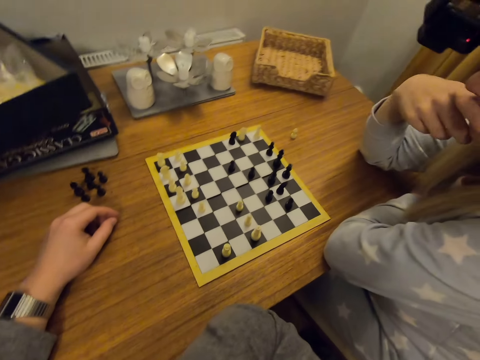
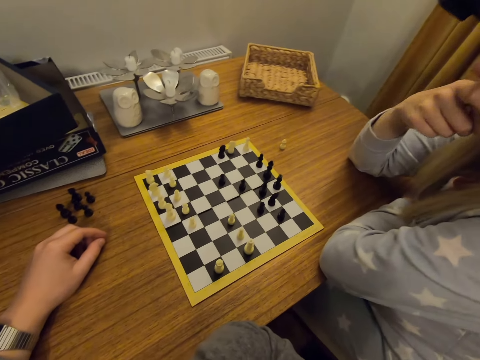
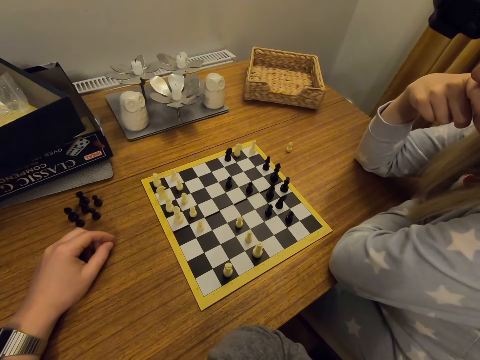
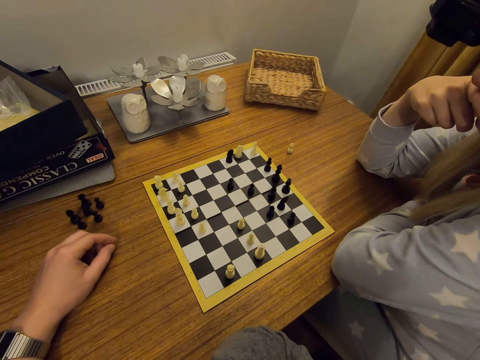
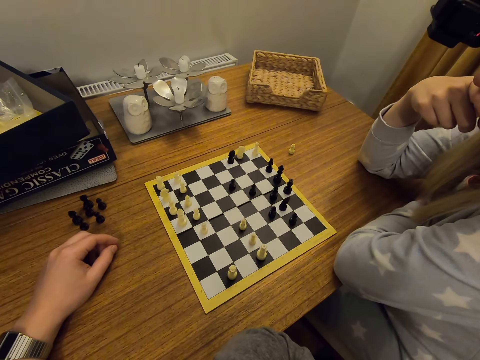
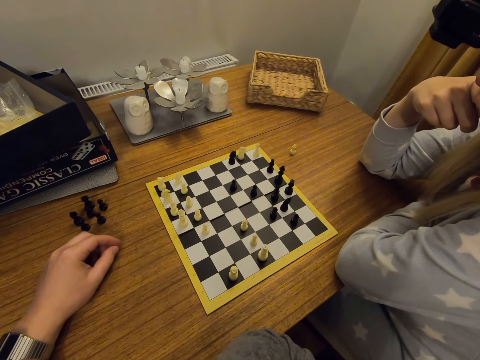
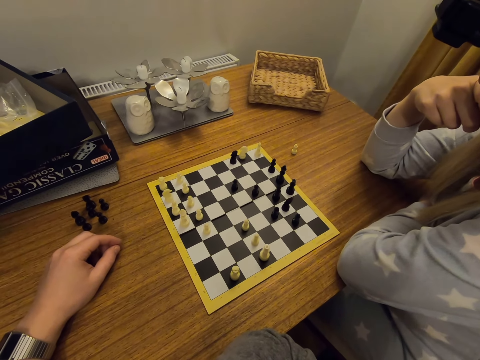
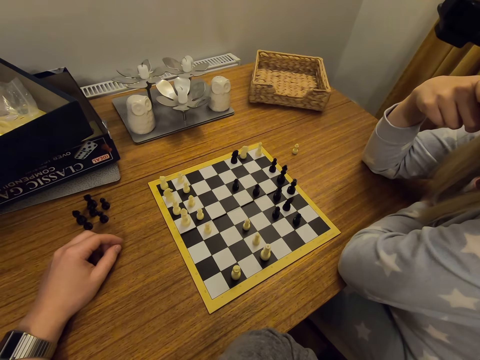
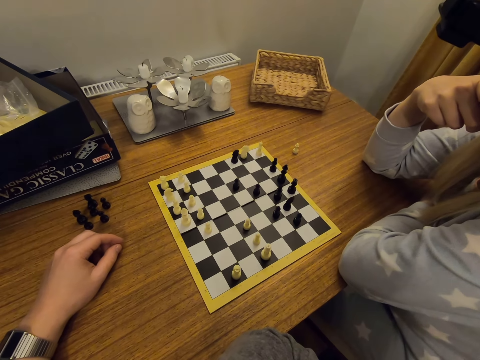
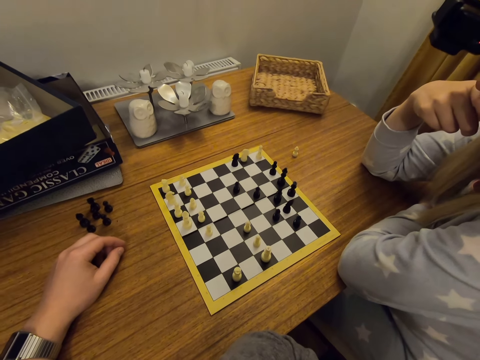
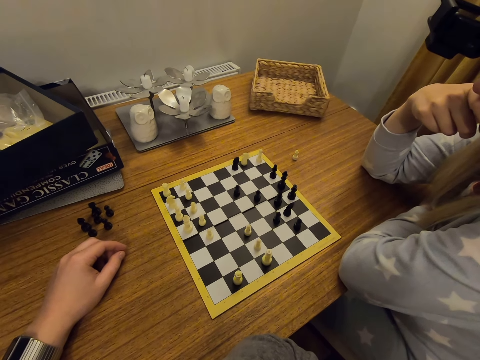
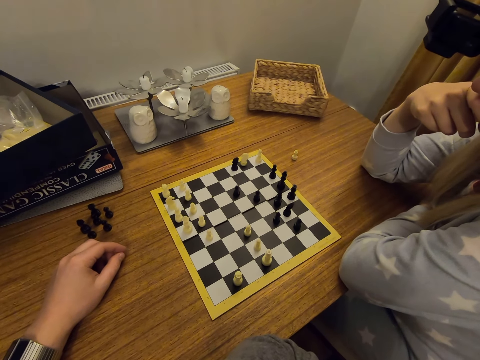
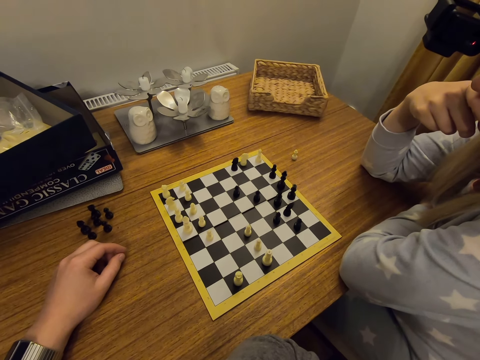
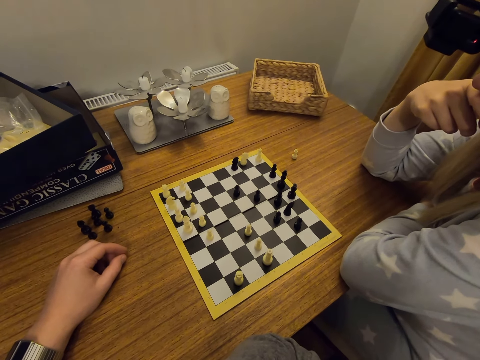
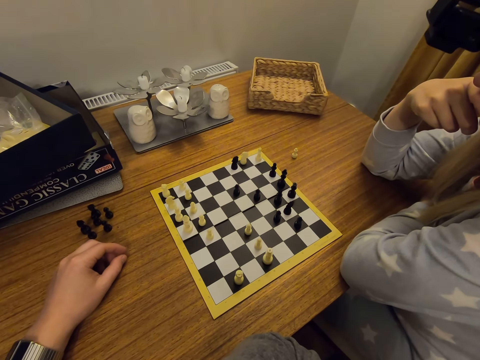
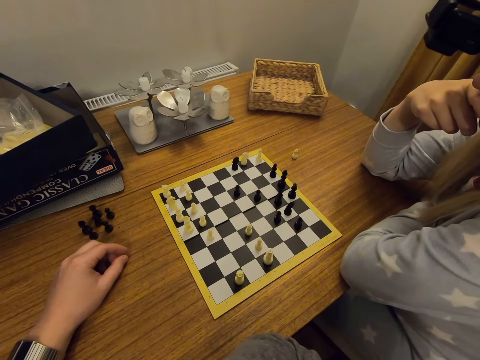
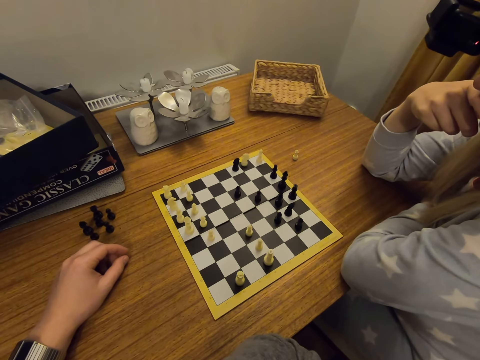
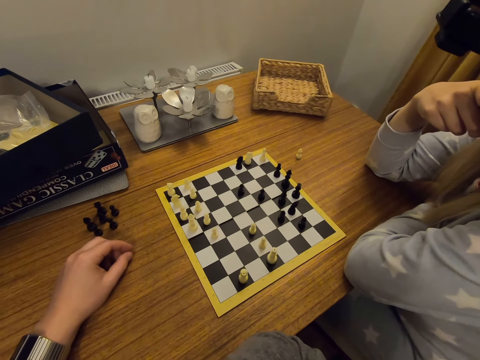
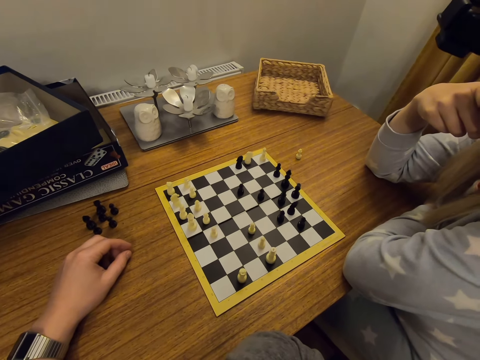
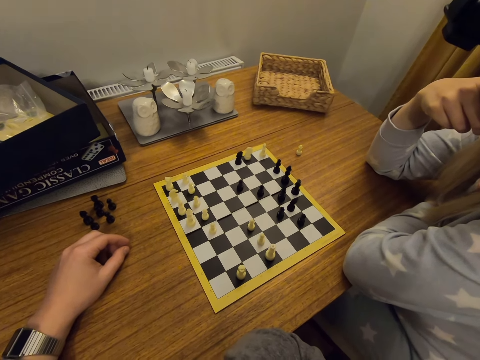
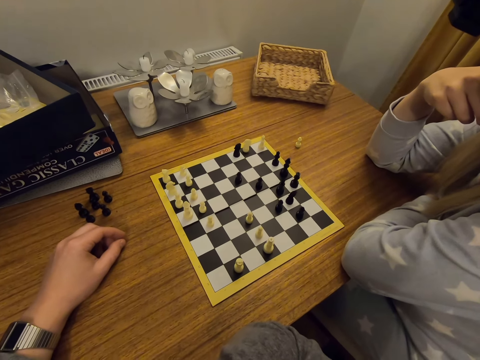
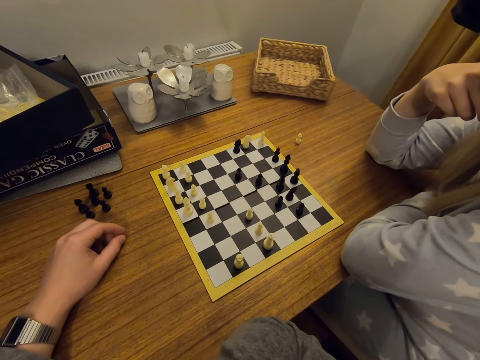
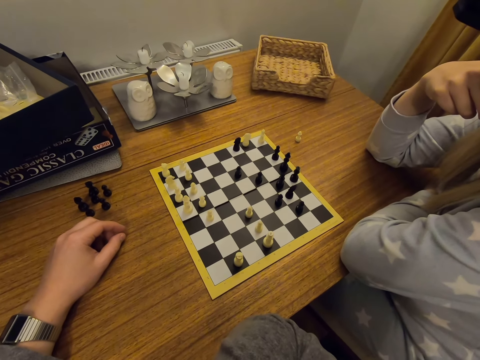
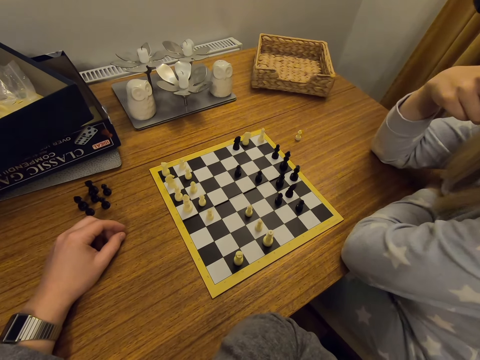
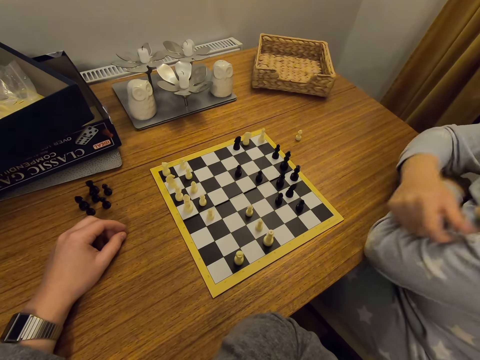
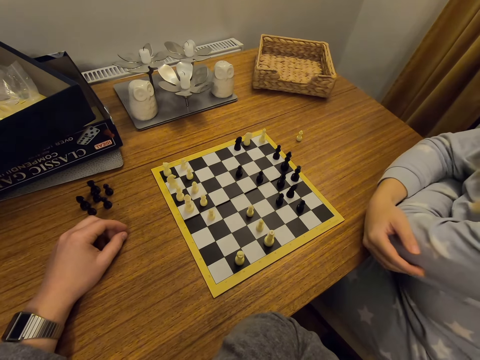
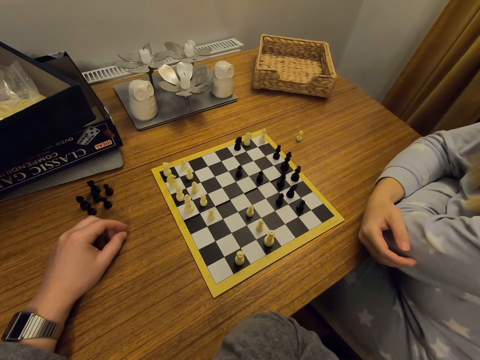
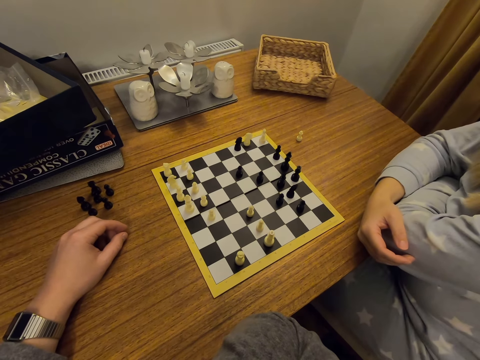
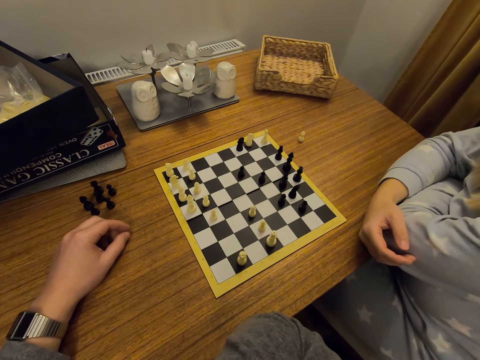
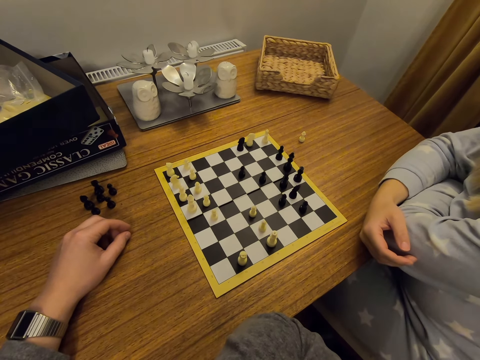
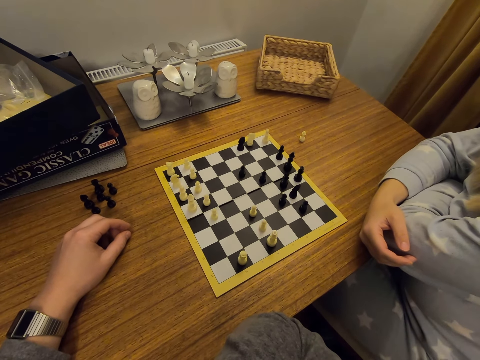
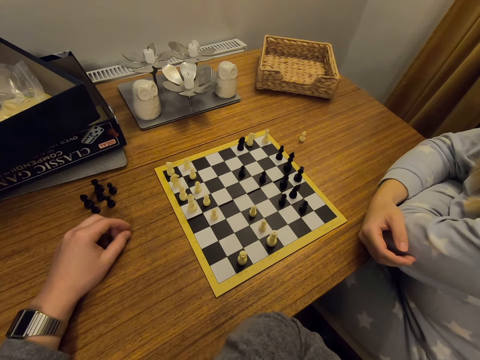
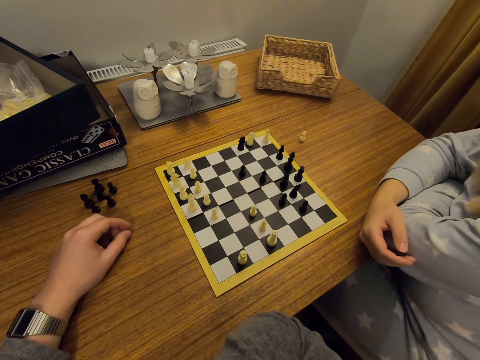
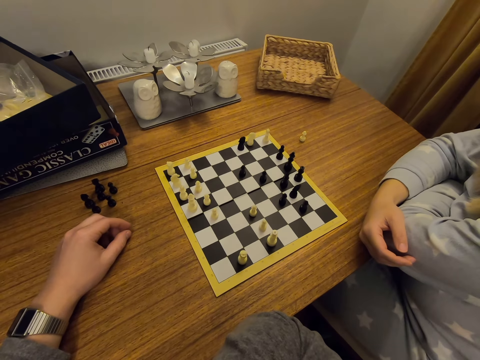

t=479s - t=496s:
A person touches the face. The person straightens the hands.

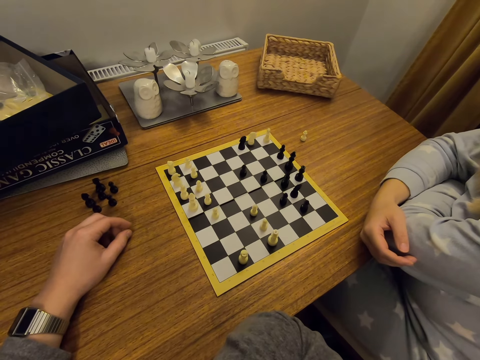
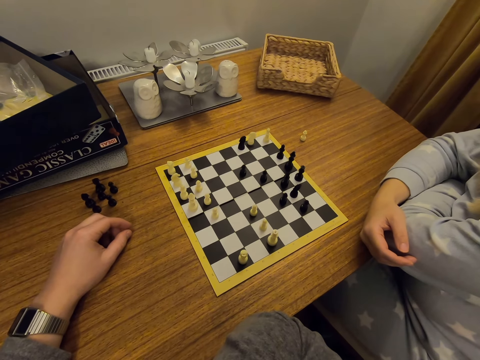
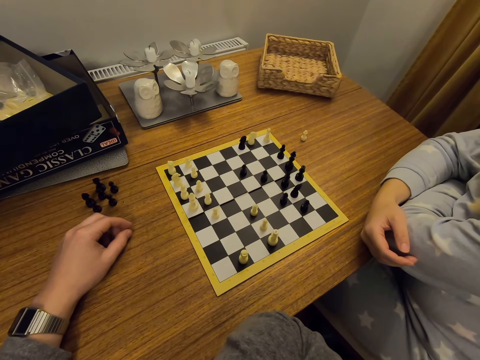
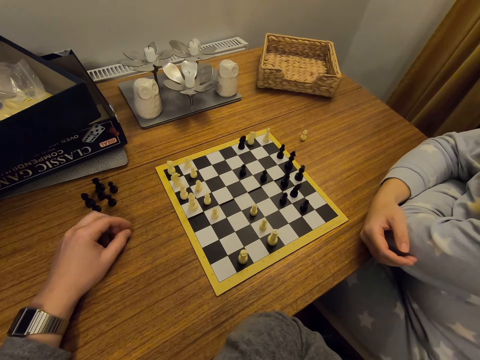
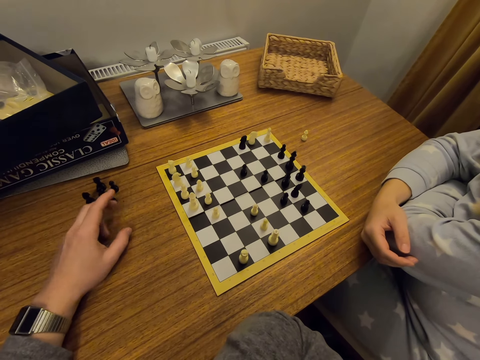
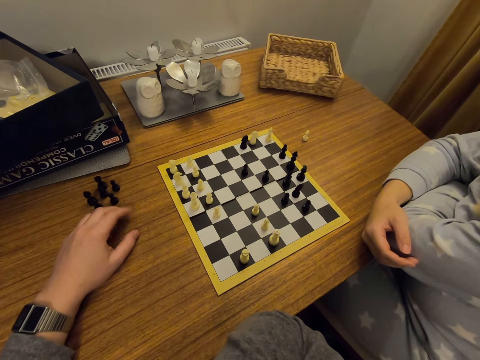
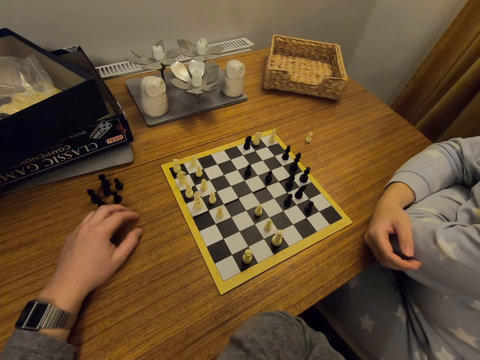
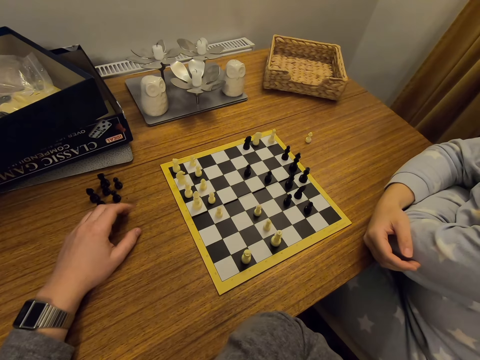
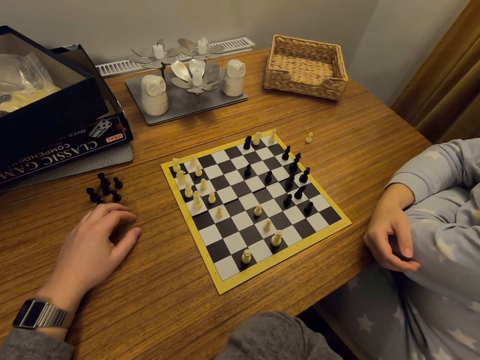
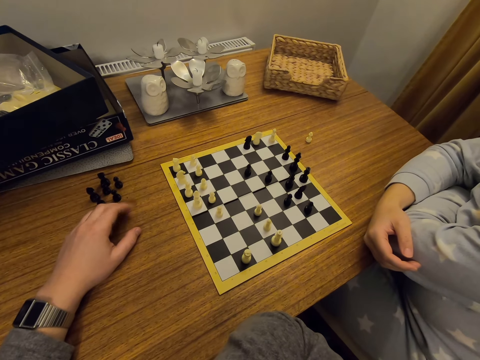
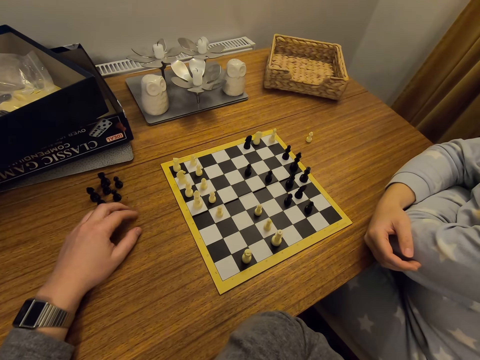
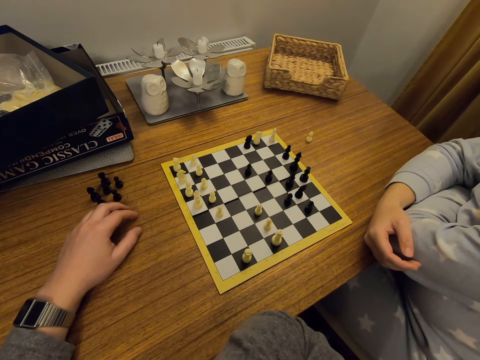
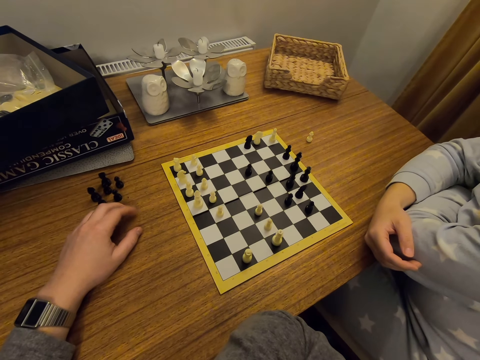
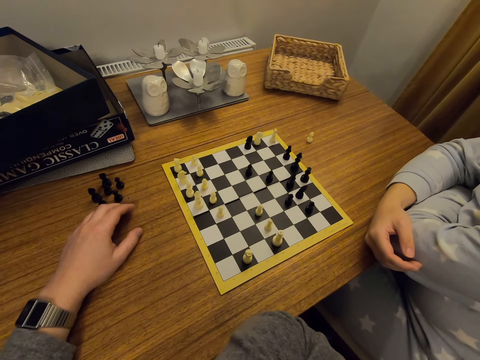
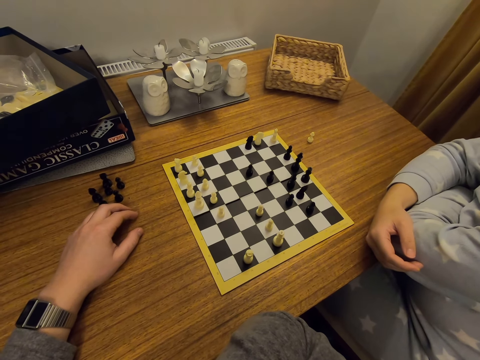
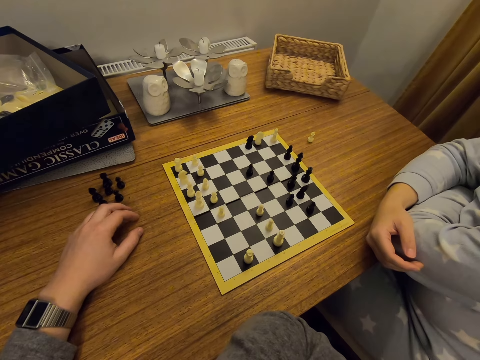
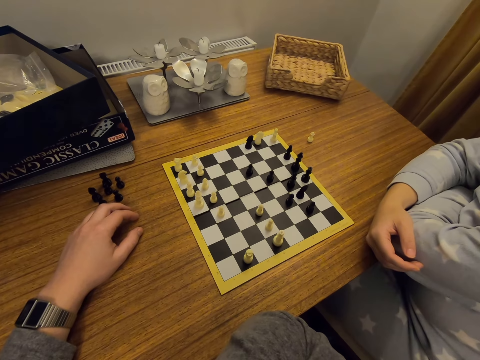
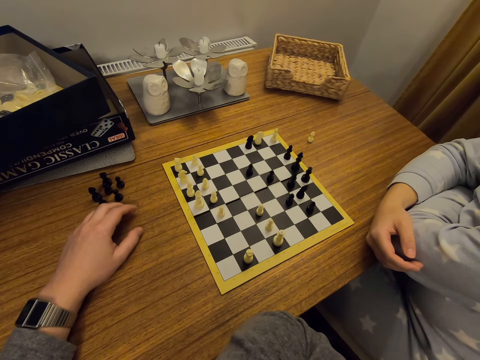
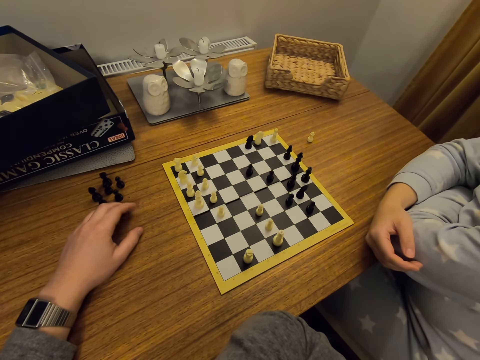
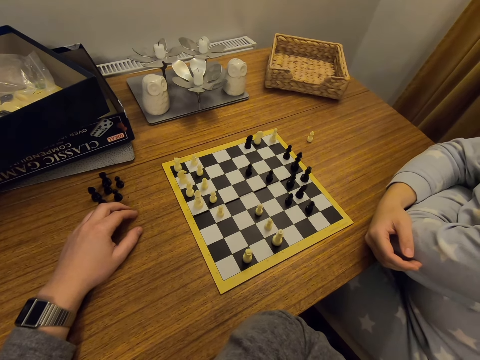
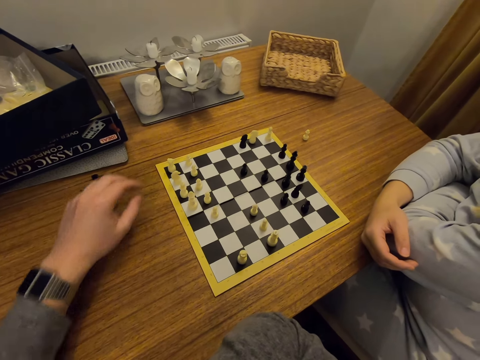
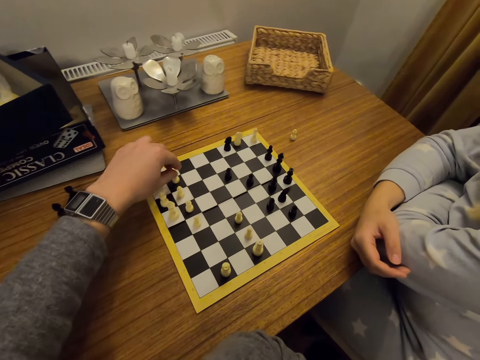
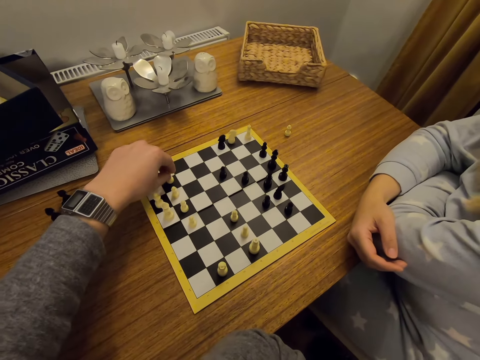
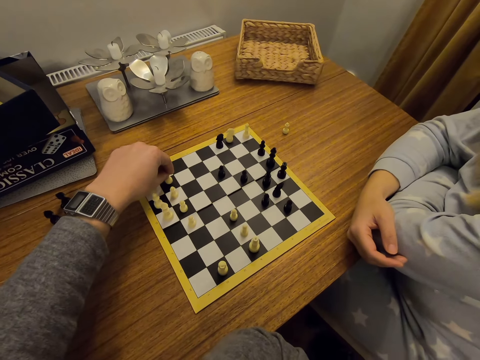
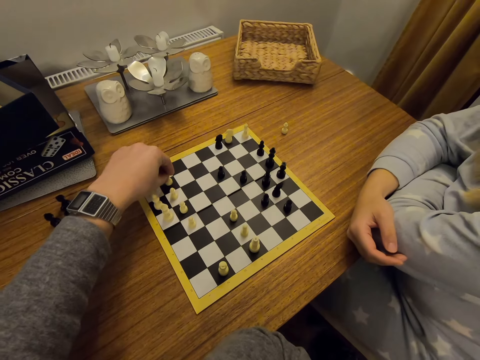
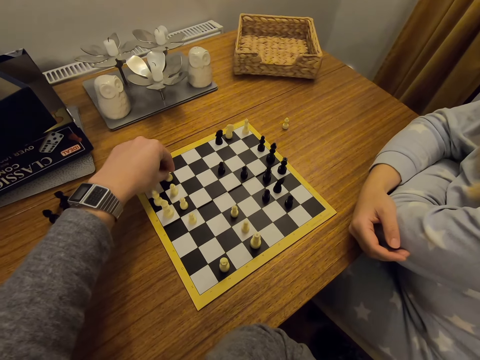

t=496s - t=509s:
The camera wearer taps a hand on a table. They move a chess piece on a board.
